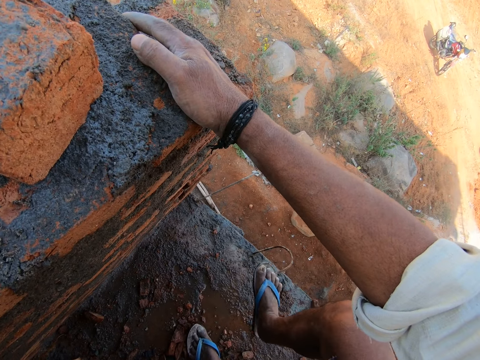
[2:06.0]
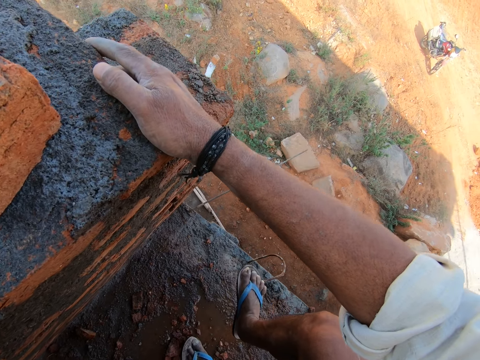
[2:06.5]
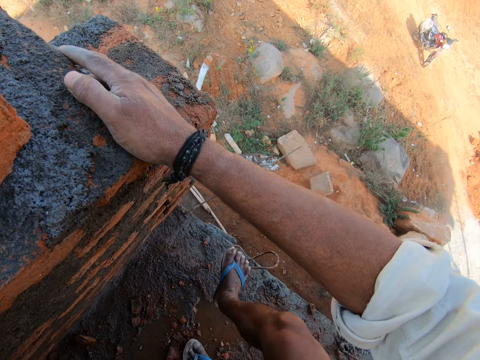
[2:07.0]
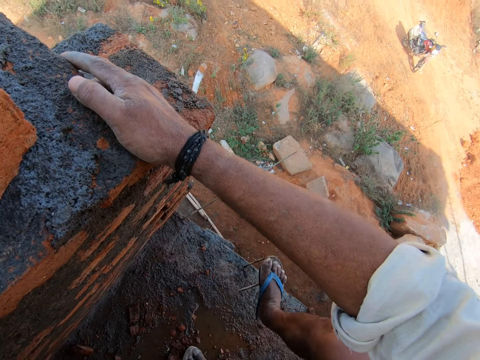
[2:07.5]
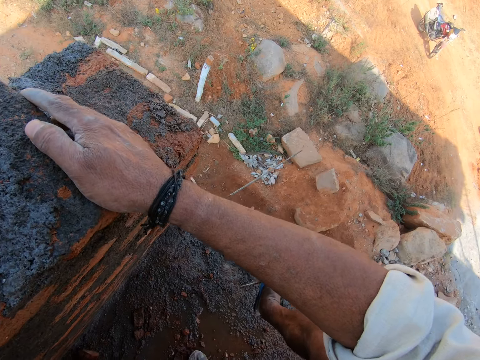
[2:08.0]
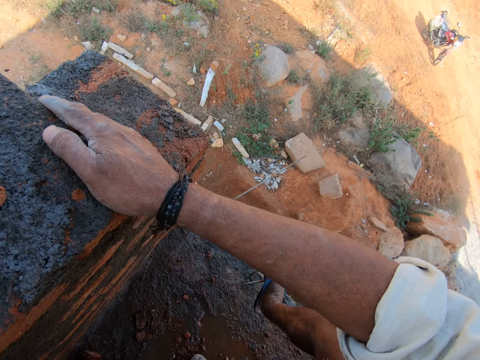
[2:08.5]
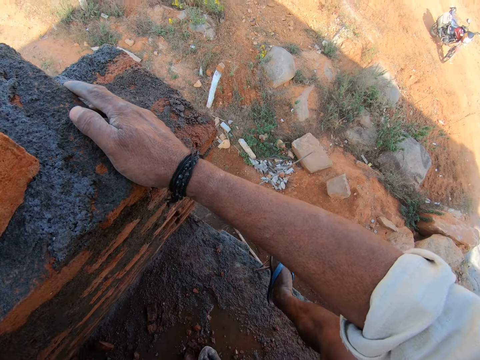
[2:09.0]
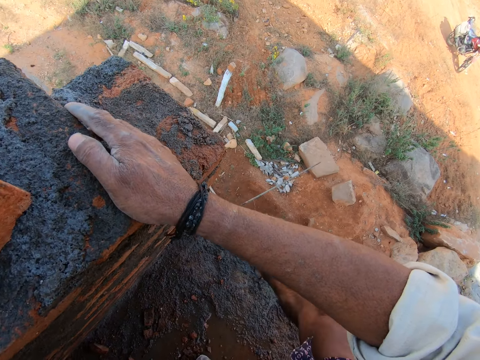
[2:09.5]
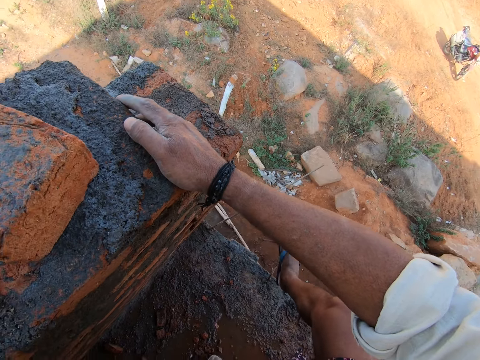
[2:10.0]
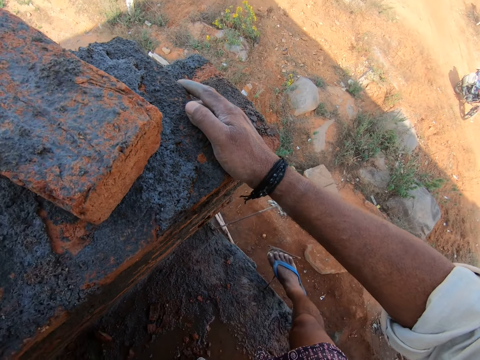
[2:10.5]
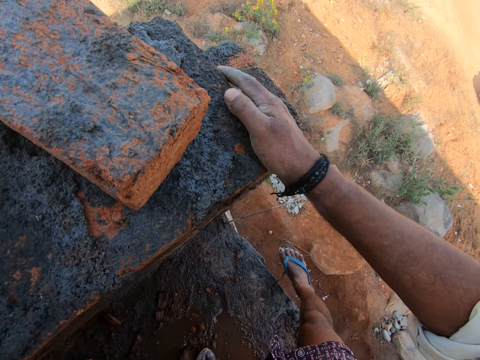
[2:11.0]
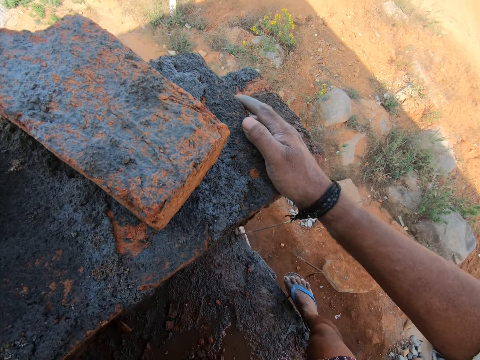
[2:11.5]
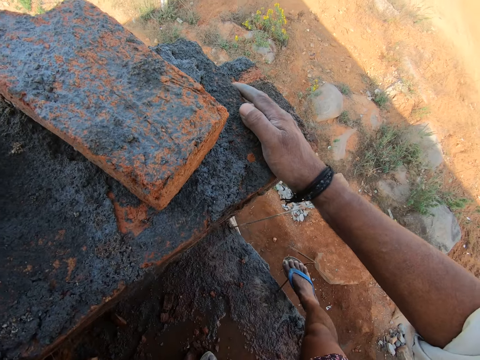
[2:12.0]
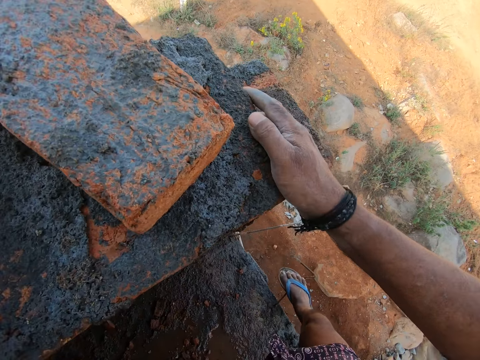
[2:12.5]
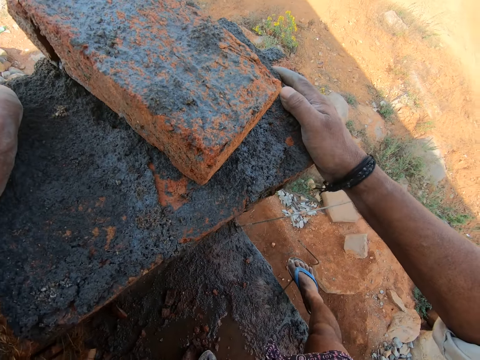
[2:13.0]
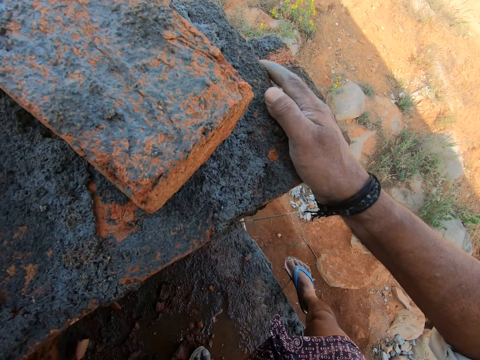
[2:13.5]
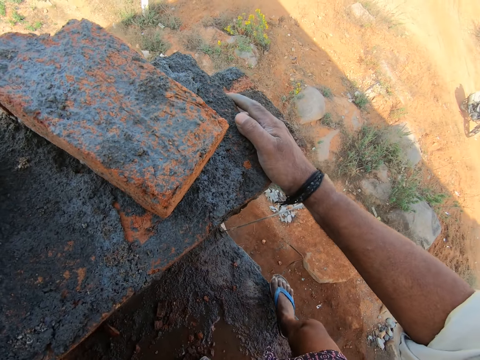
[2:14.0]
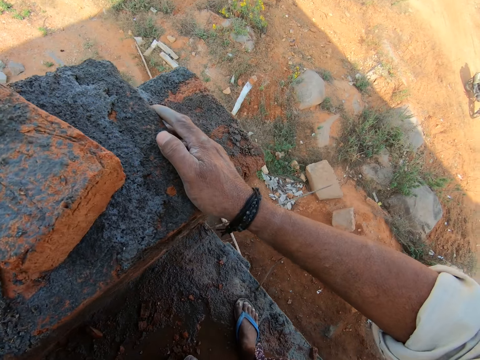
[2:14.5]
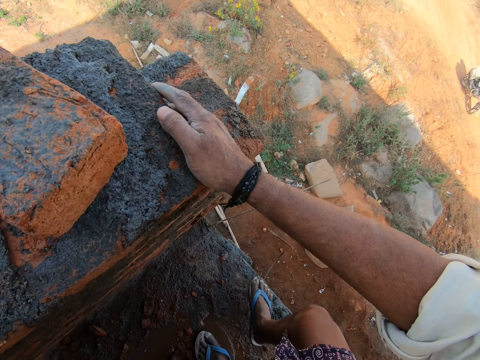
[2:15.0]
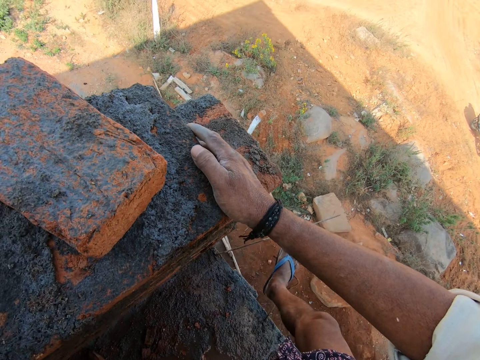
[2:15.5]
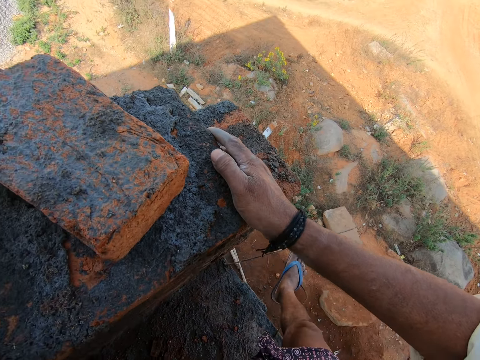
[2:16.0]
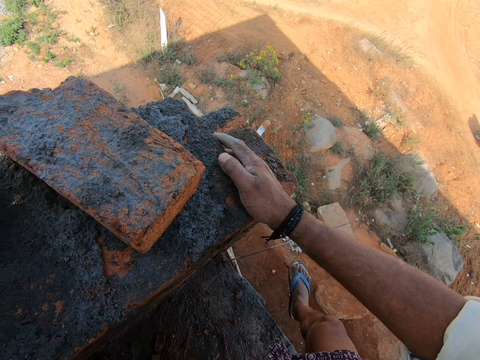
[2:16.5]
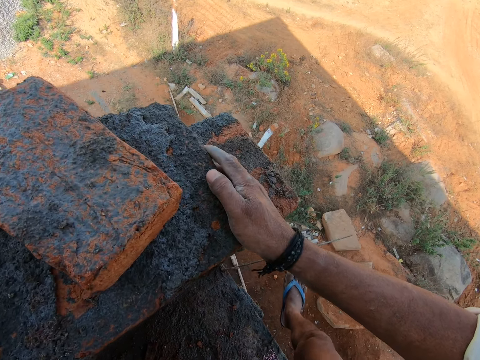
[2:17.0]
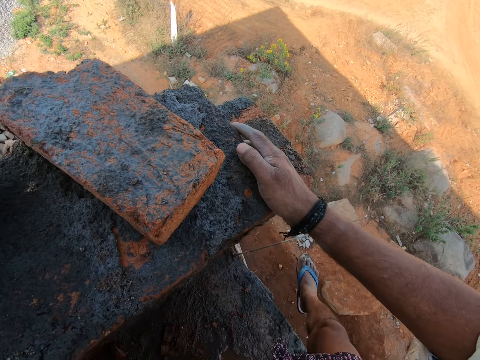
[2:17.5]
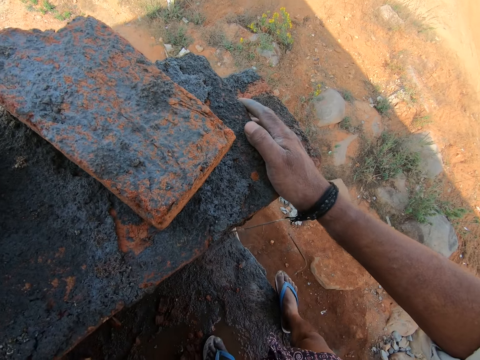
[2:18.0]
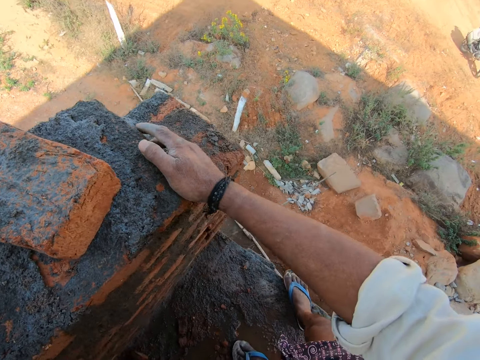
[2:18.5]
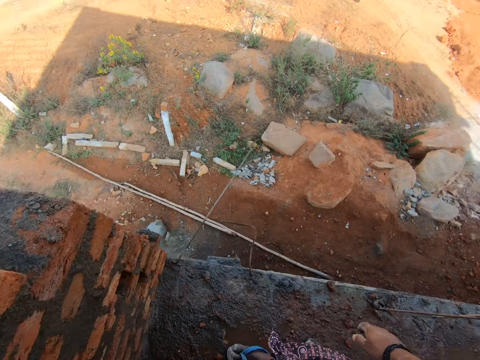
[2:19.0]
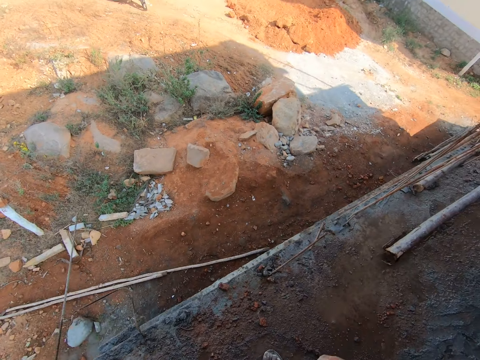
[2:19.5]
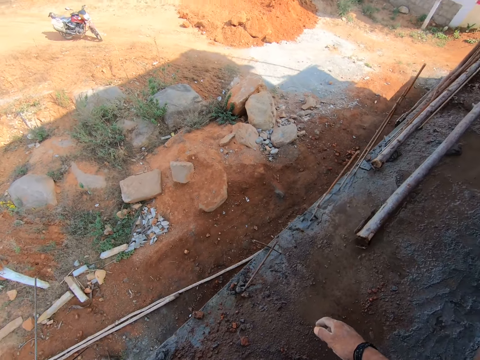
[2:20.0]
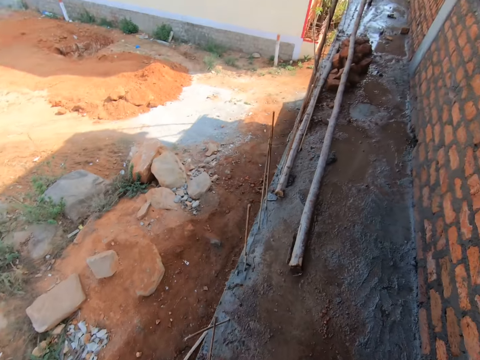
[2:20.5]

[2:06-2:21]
The camera wearer steps on a metal rod.

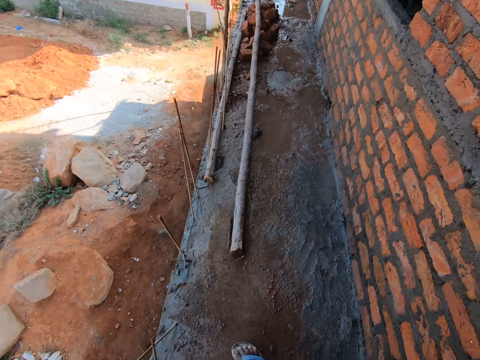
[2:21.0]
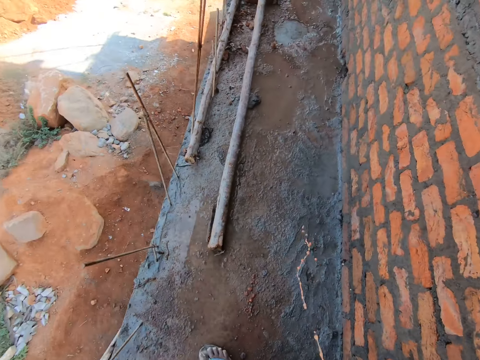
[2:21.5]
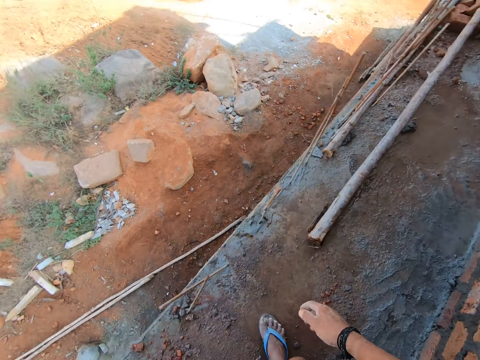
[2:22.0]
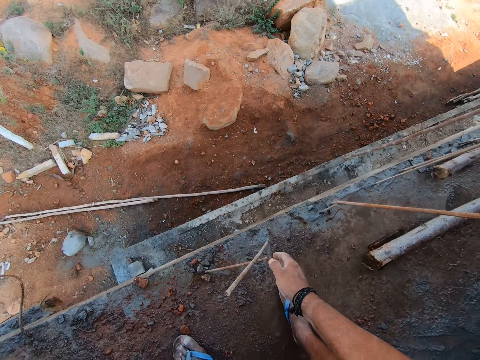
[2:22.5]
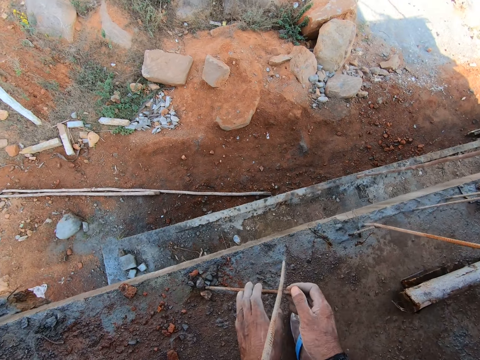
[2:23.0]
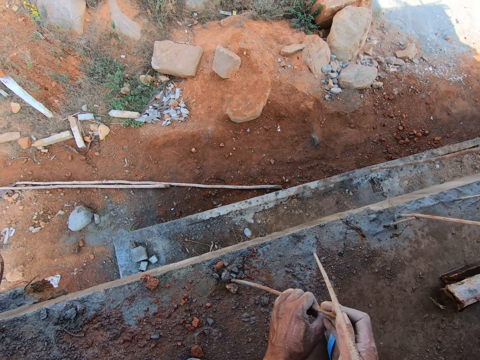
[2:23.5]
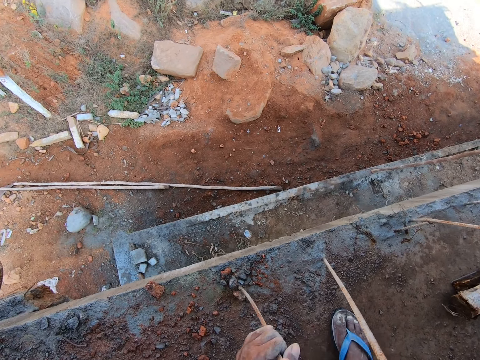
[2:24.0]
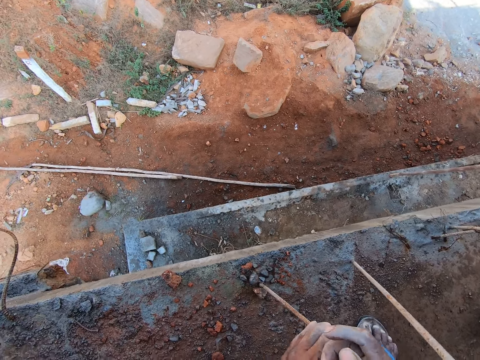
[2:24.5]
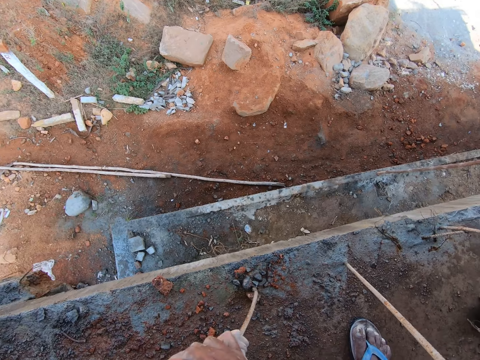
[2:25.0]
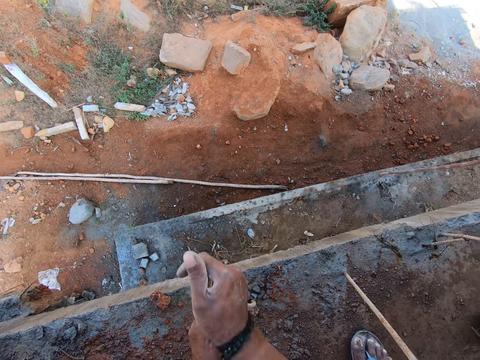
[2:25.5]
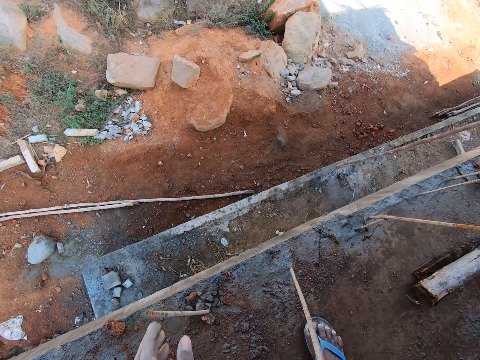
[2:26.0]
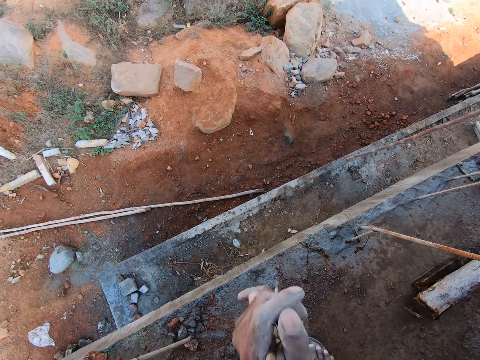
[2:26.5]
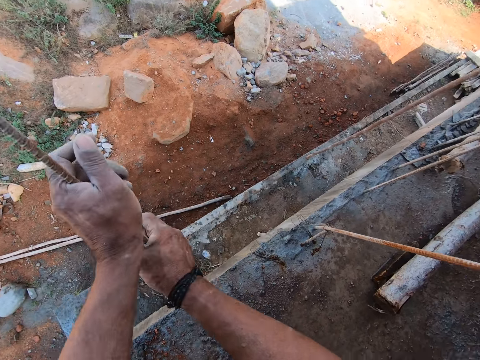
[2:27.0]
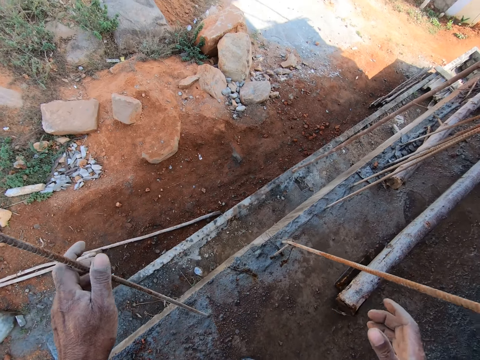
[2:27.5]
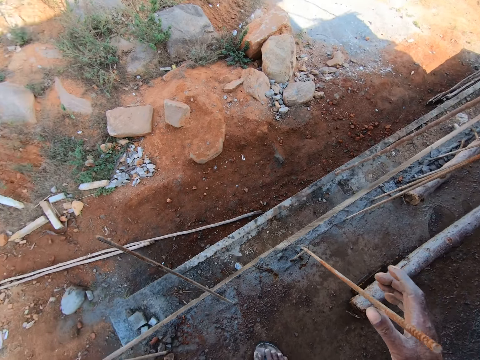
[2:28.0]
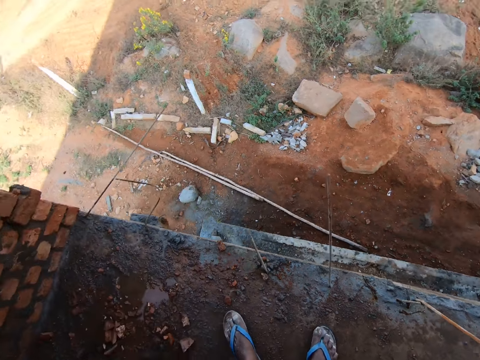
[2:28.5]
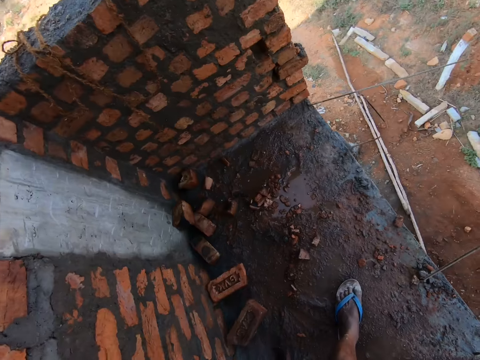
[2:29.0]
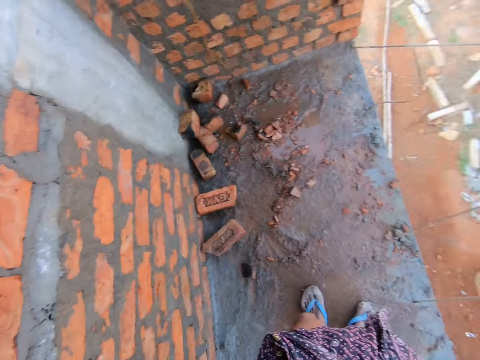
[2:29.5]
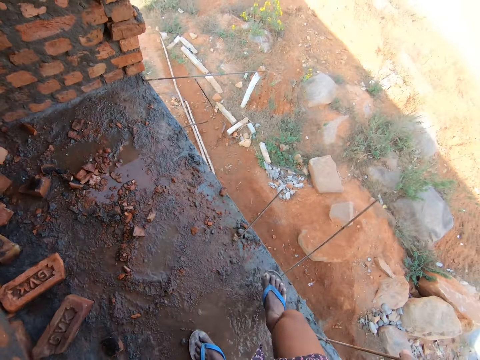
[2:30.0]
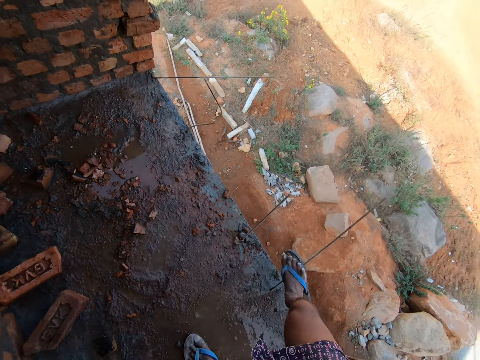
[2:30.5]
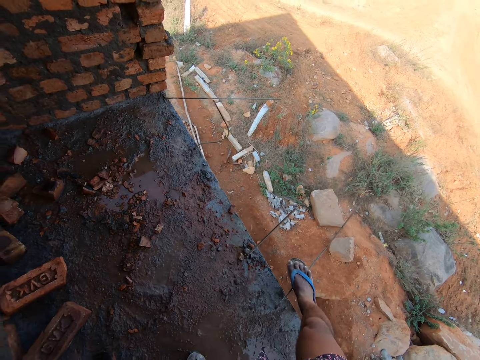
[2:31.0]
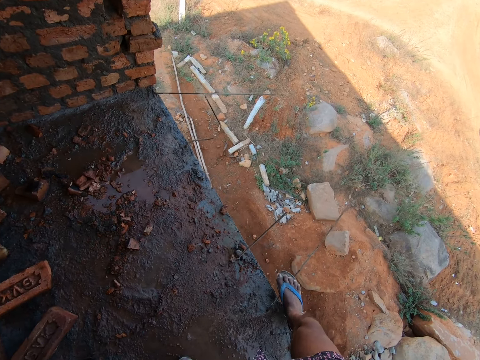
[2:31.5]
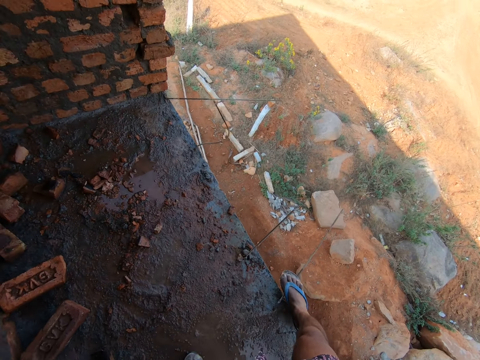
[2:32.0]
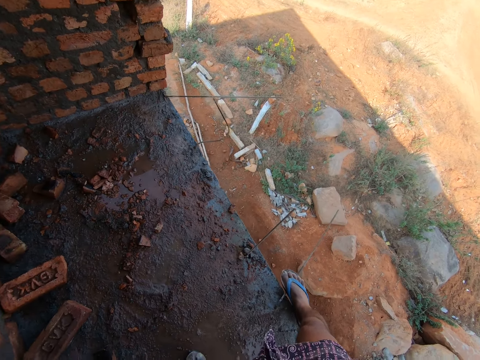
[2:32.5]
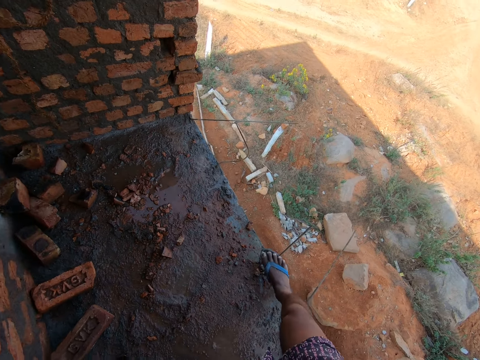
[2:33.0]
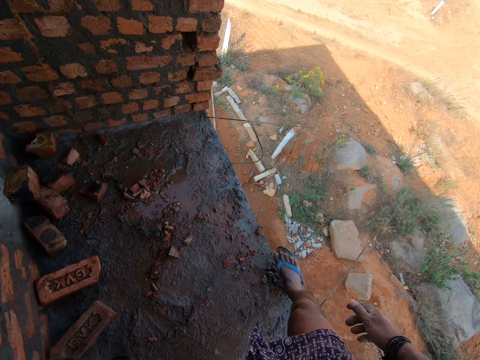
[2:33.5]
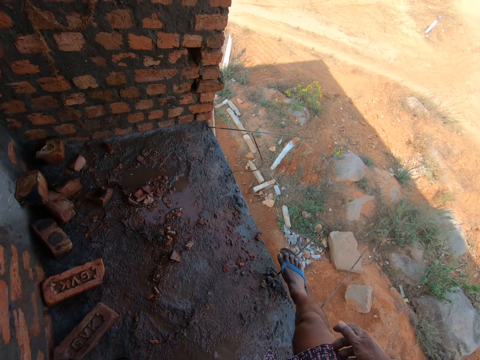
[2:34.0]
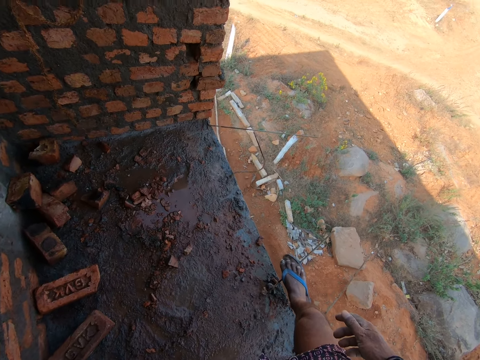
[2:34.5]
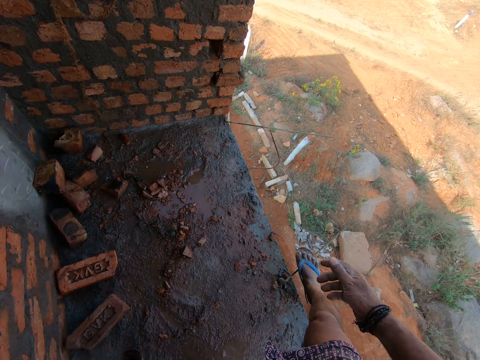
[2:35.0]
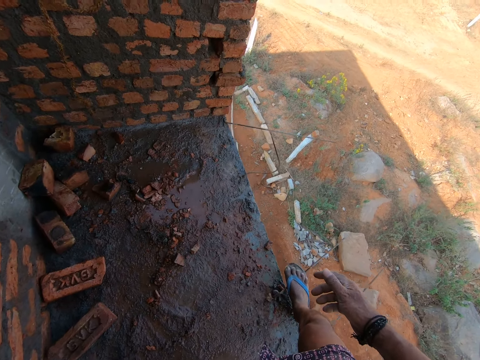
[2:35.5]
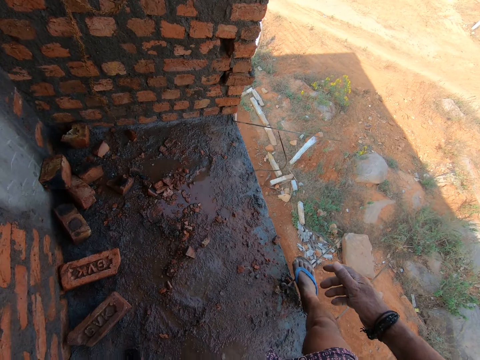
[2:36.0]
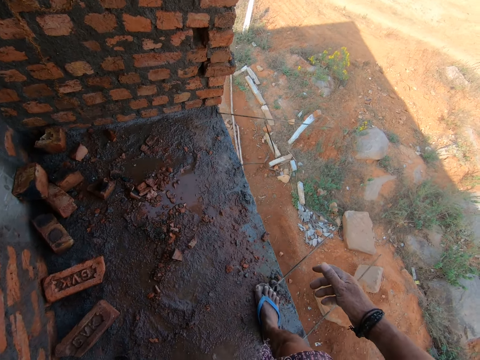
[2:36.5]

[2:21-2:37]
The camera wearer pulls a metal rod. They straighten the metal rods. They bend the metal rod with their hands. They bend the metal rods with the right foot. They step on the metal rods.
